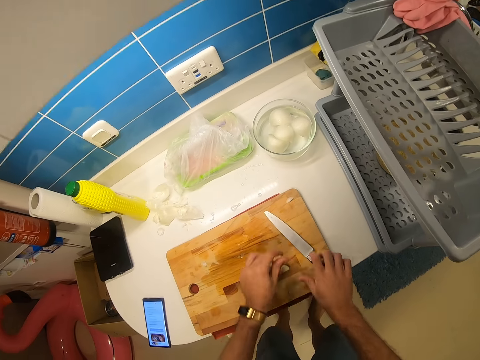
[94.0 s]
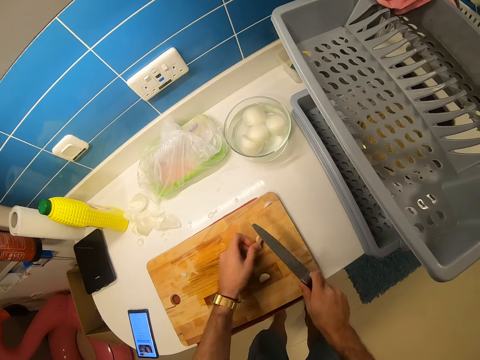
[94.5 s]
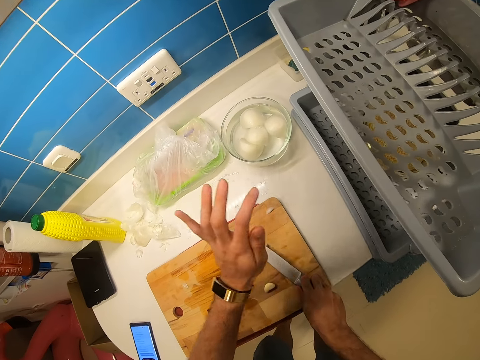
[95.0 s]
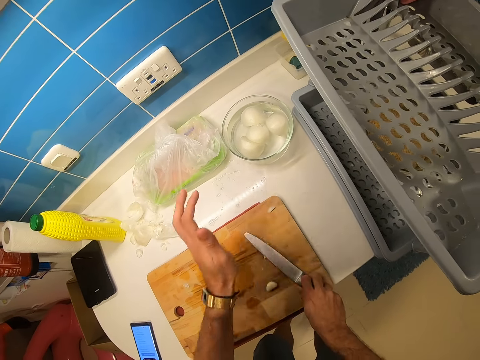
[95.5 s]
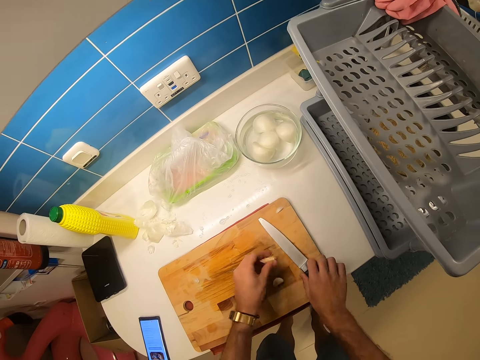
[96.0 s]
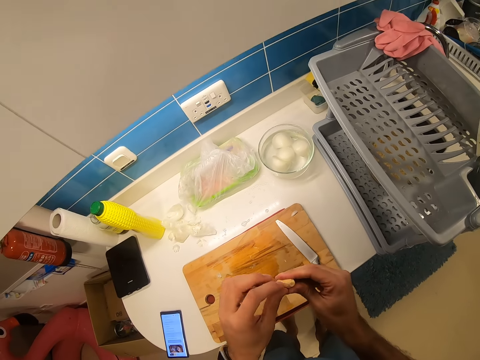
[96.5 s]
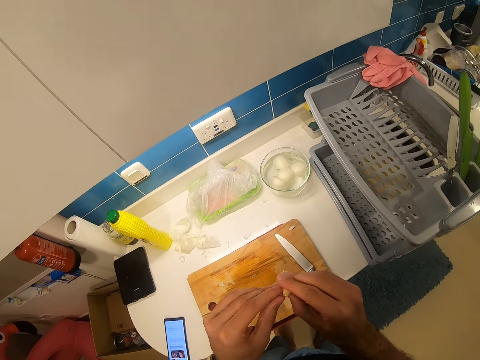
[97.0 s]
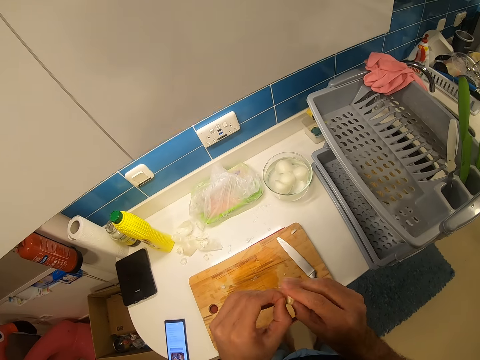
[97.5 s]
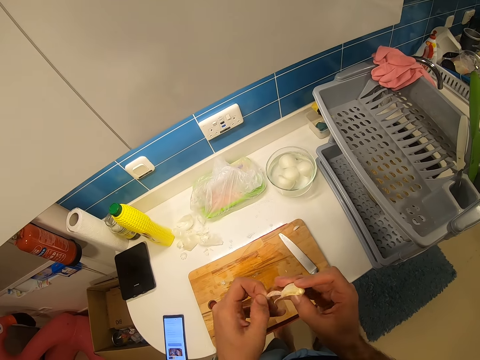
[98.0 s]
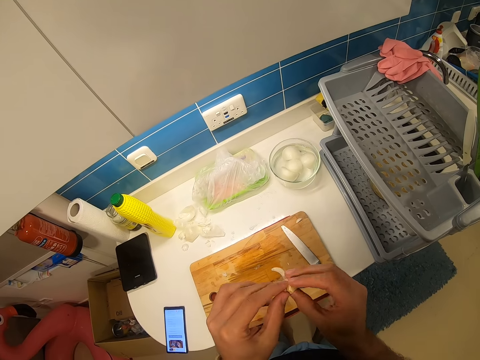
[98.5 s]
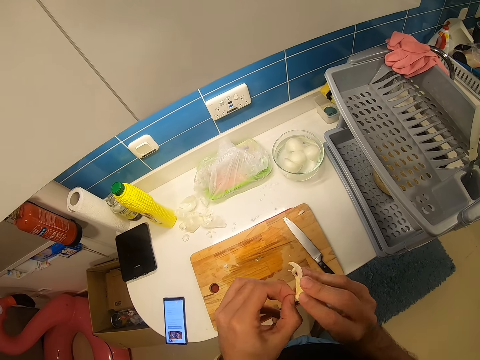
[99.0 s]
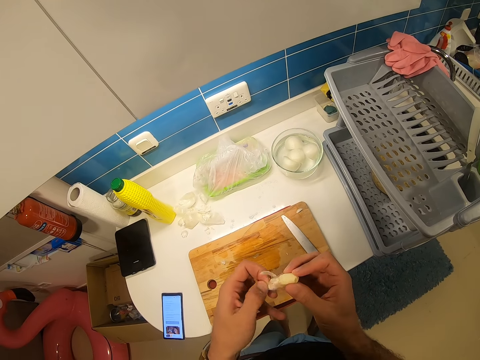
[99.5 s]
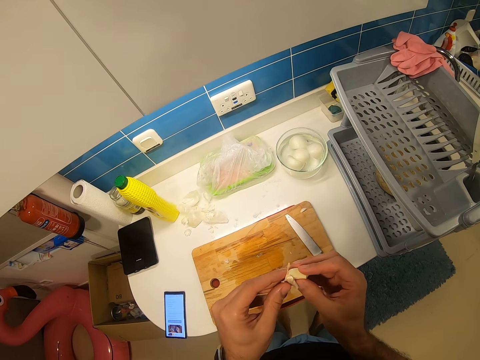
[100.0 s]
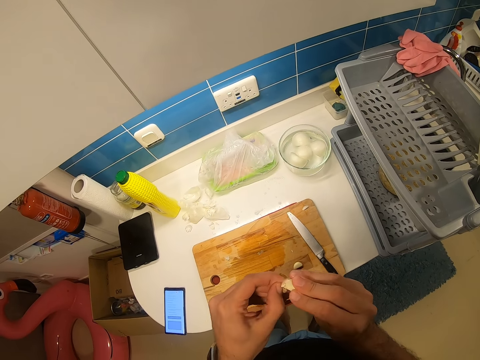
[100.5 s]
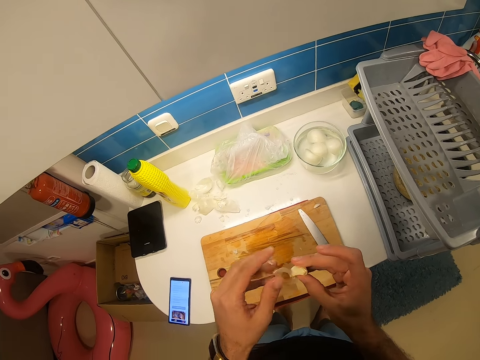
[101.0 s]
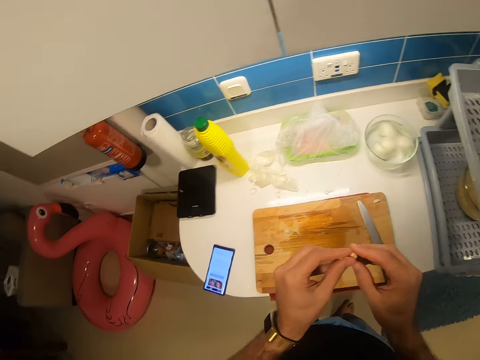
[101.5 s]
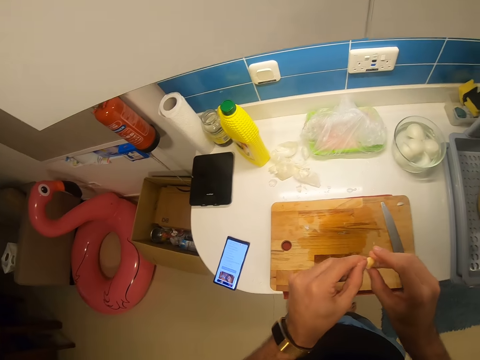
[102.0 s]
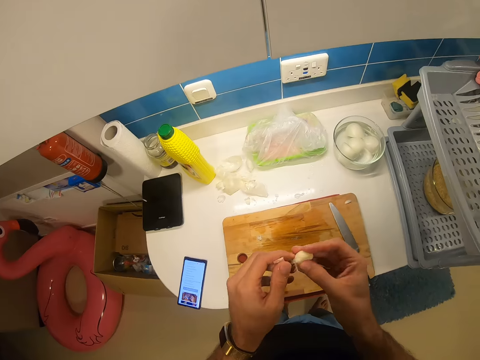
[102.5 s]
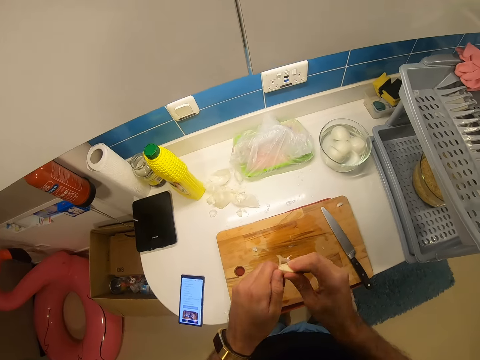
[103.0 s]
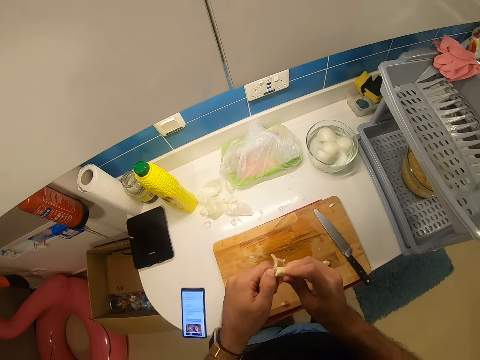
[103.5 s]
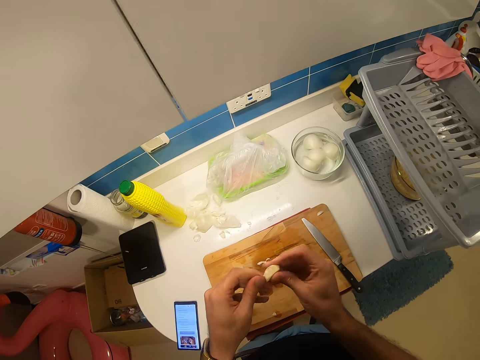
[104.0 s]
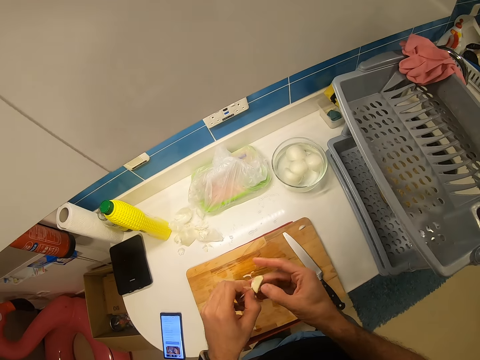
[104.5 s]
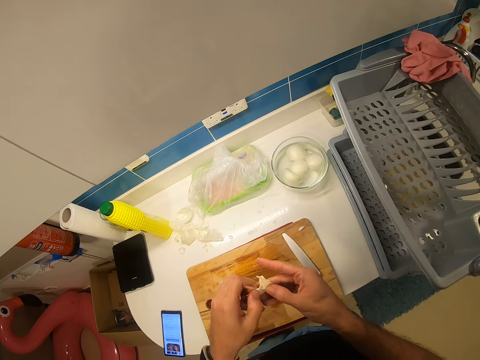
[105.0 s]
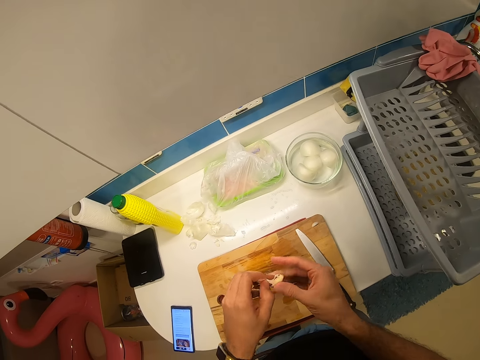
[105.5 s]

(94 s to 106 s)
The camera wearer places the garlic down. They place the garlic on the chopping board. They press the garlic on the chopping board. They place the knife down. They peel the garlic.

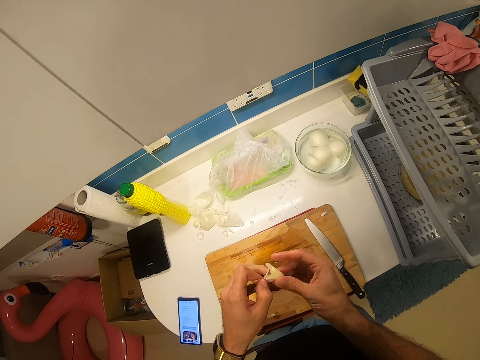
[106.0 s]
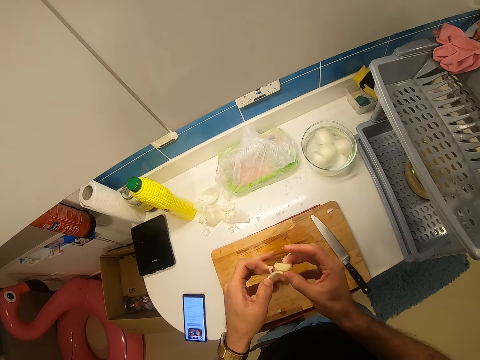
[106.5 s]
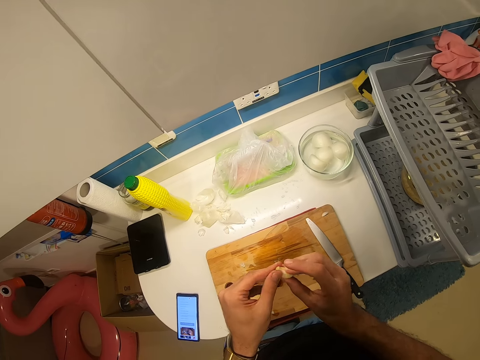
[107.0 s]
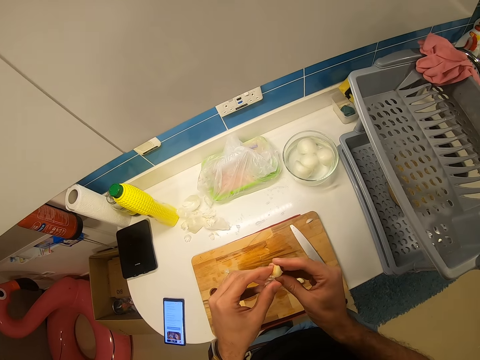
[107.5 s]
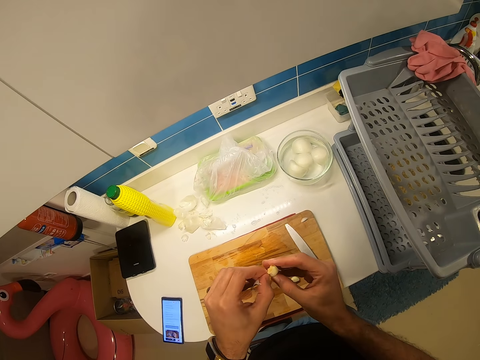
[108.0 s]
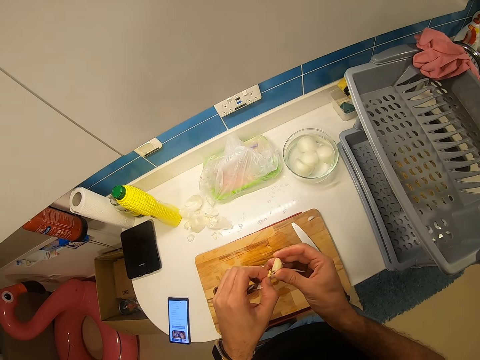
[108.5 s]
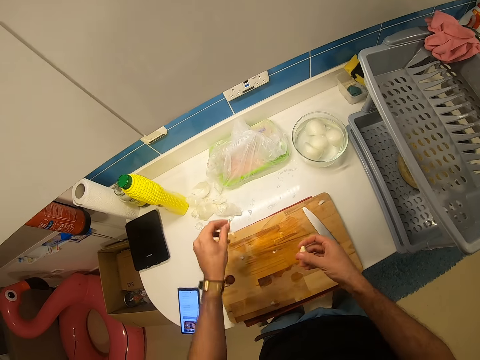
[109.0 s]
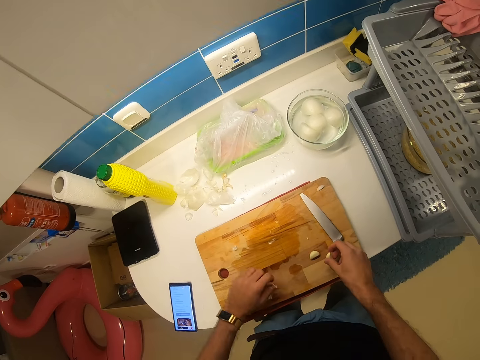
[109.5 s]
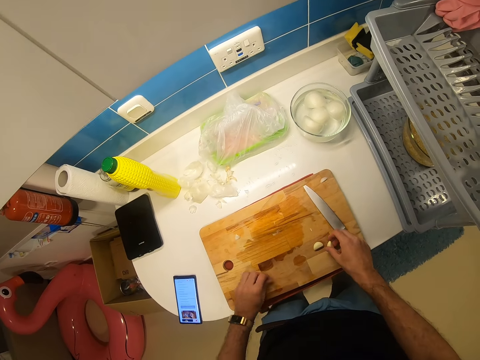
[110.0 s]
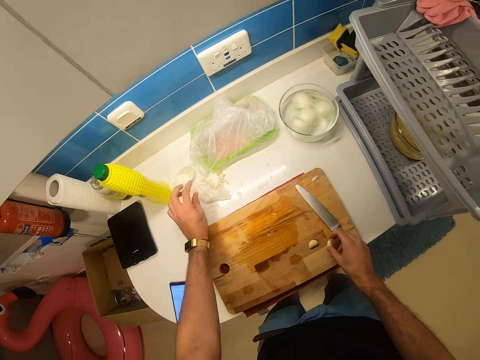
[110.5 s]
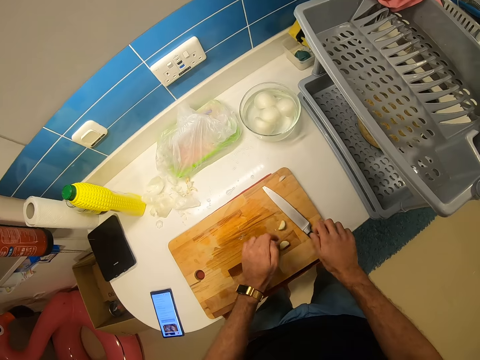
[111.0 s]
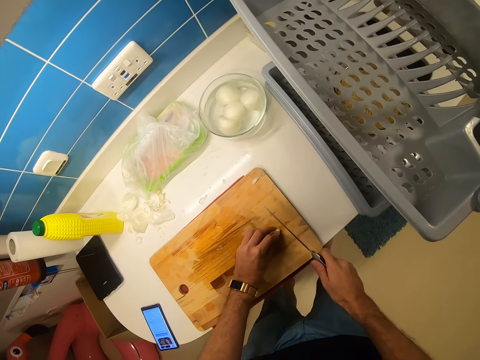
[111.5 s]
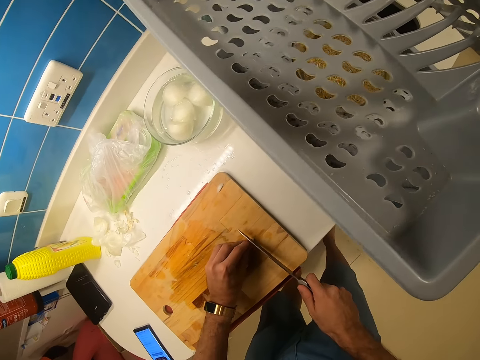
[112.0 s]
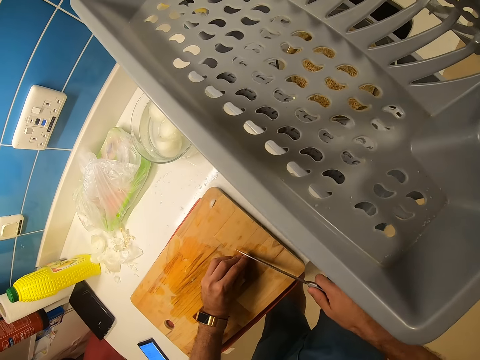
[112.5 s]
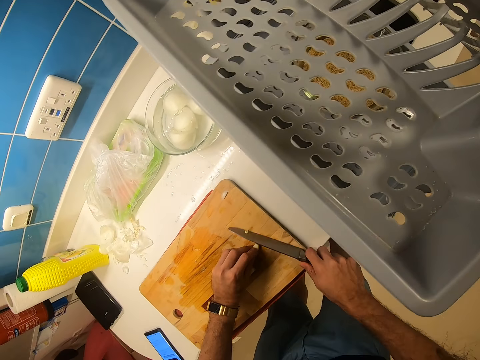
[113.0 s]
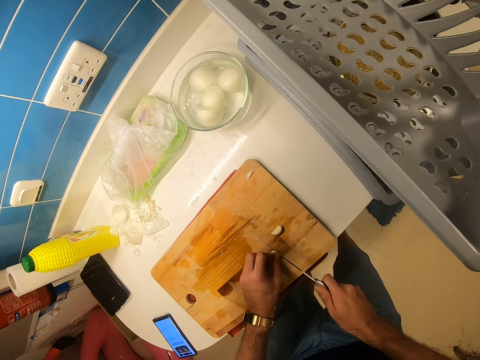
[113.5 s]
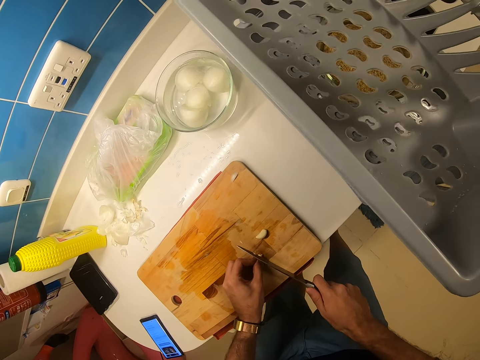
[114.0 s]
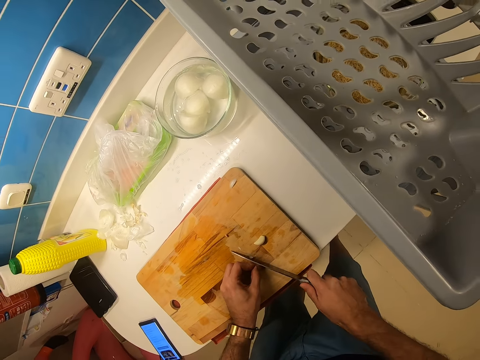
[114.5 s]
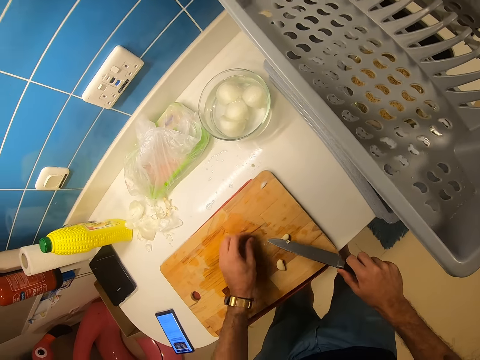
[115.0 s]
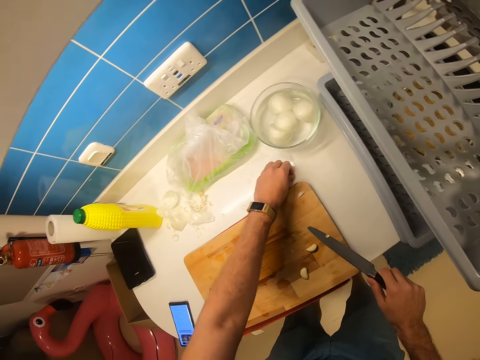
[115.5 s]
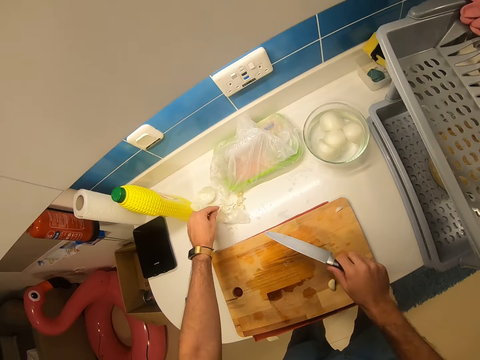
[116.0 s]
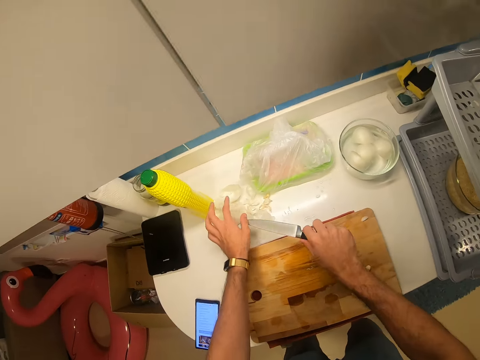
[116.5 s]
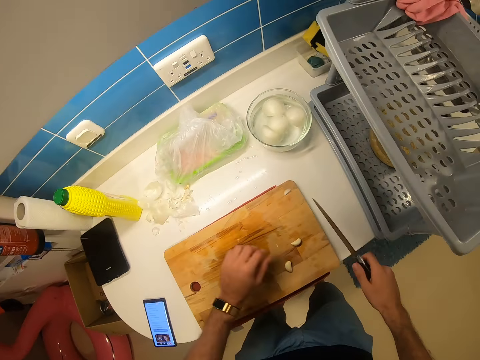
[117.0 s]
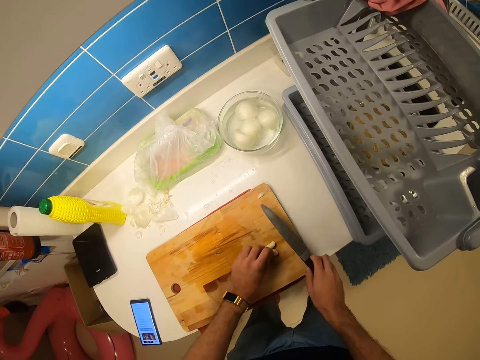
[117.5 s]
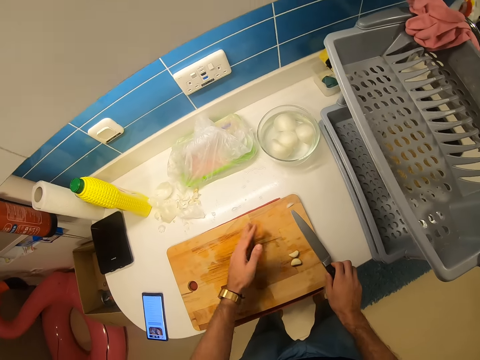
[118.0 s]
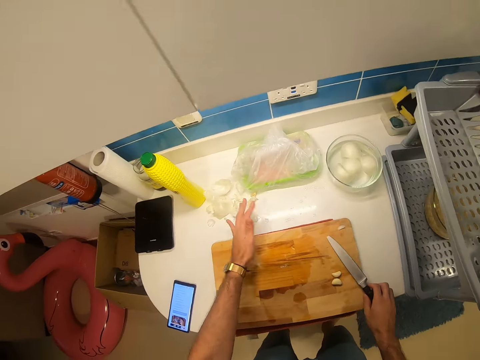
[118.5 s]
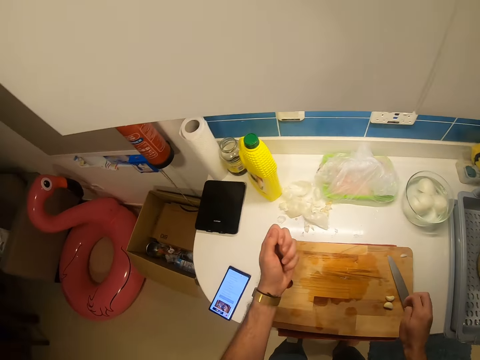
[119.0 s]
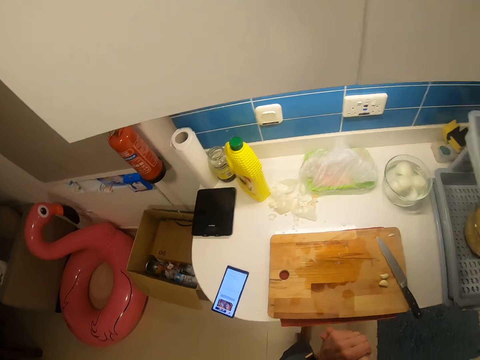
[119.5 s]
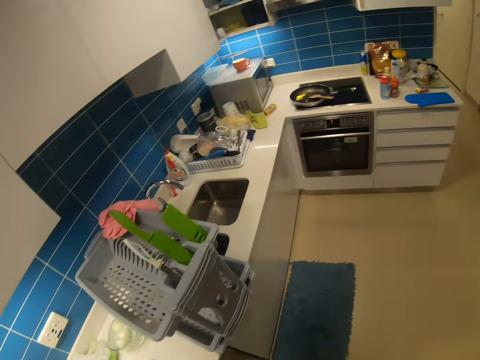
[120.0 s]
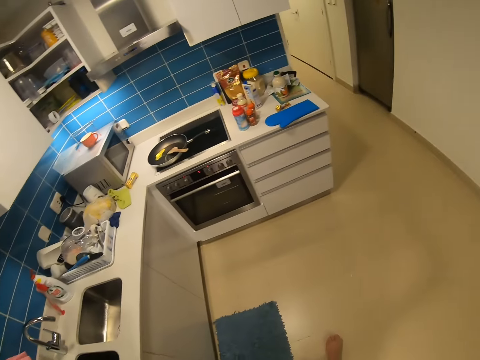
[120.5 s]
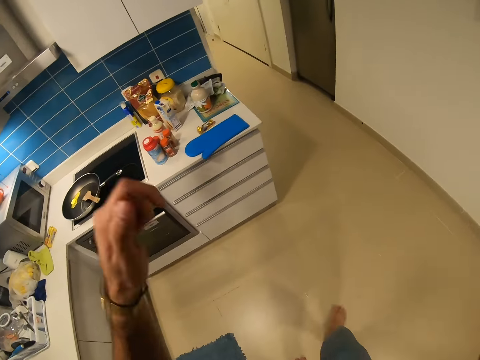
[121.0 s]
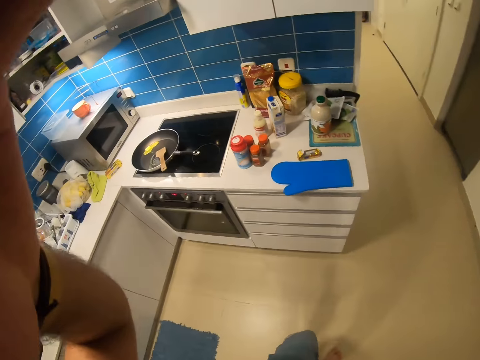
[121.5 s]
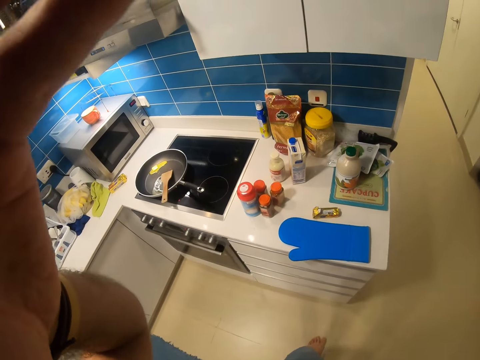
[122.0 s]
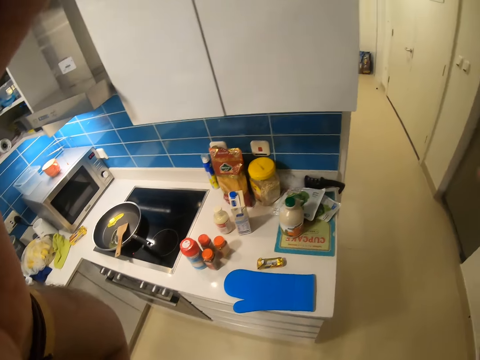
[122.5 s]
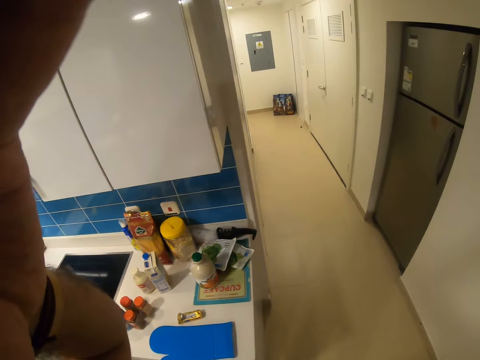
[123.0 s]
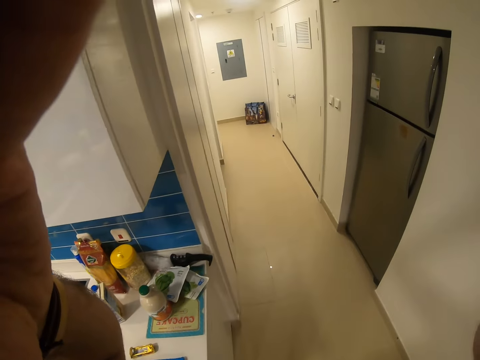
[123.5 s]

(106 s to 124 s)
The camera wearer places the peels down. They pick a knife. They slice the garlic. They pick pieces of garlic. They rub the knife with fingers. They hold the garlic. They place the knife down. They hold hands together. They walk around. They adjust the camera.
